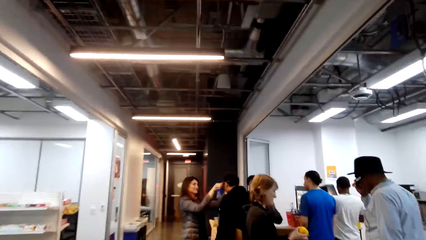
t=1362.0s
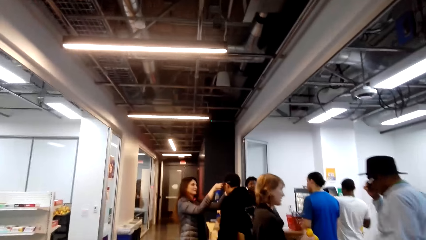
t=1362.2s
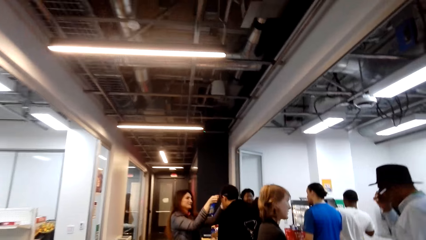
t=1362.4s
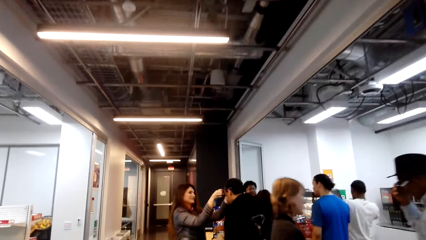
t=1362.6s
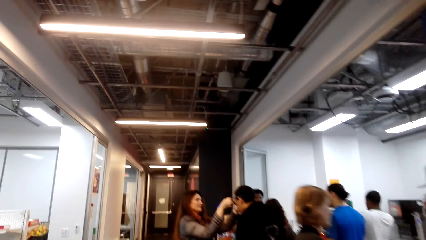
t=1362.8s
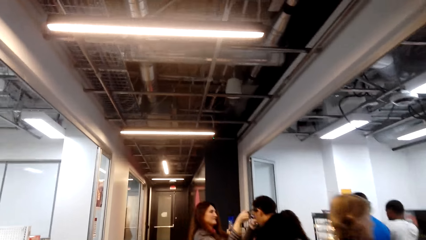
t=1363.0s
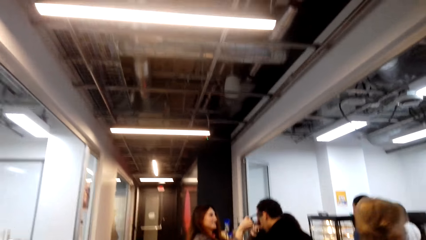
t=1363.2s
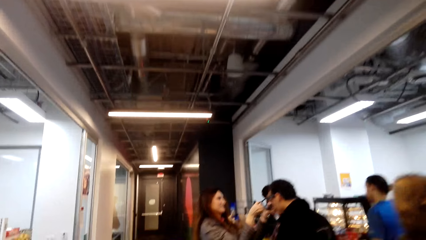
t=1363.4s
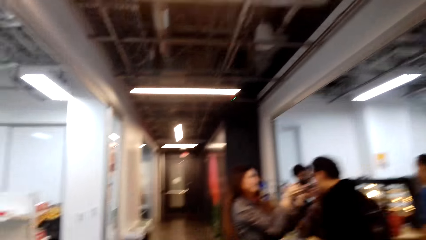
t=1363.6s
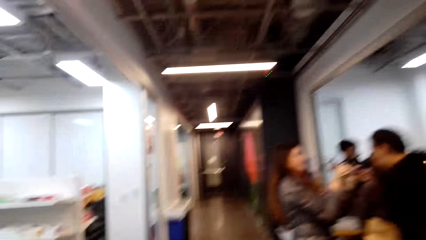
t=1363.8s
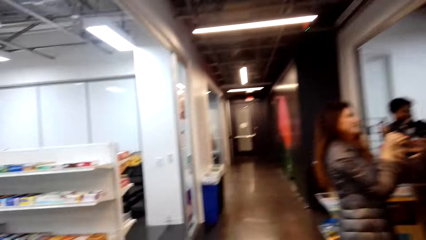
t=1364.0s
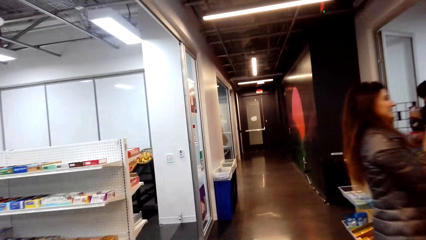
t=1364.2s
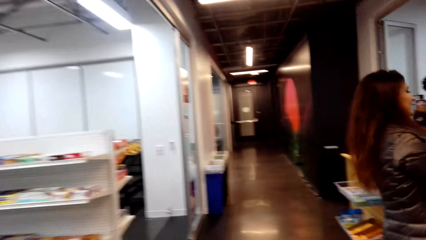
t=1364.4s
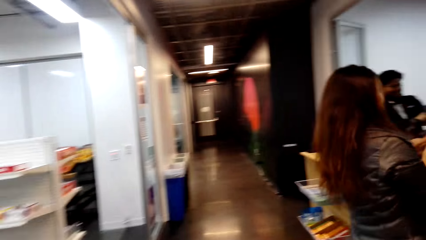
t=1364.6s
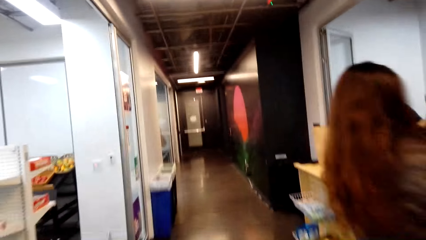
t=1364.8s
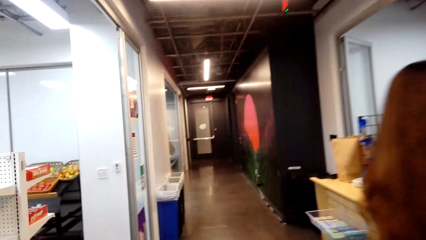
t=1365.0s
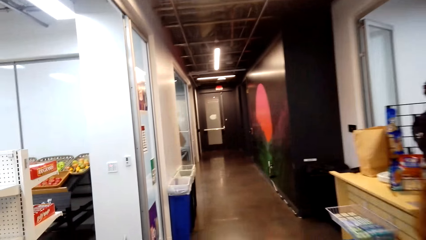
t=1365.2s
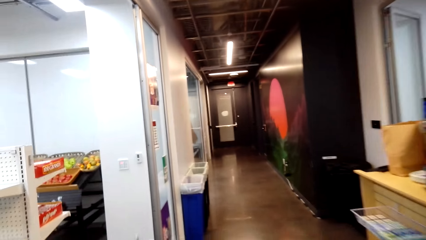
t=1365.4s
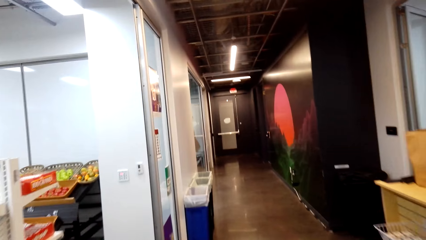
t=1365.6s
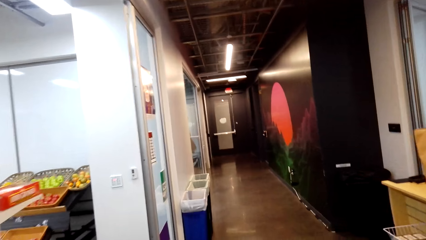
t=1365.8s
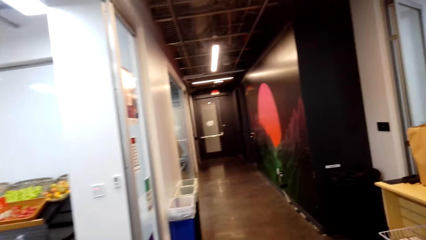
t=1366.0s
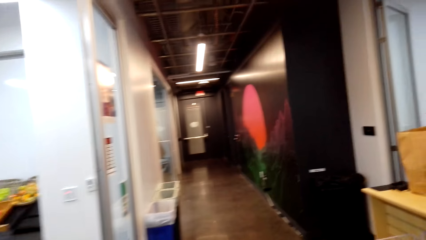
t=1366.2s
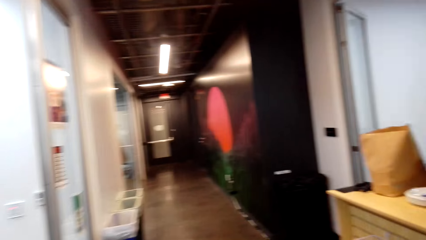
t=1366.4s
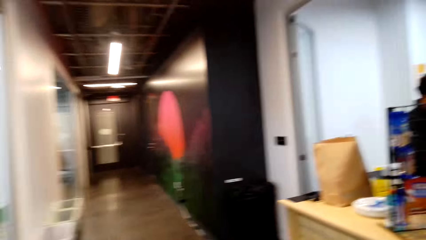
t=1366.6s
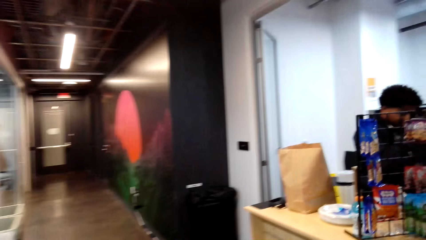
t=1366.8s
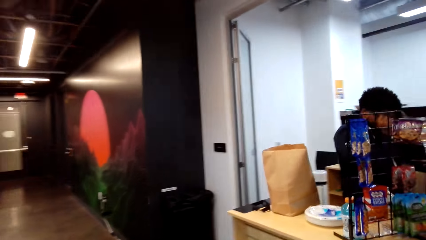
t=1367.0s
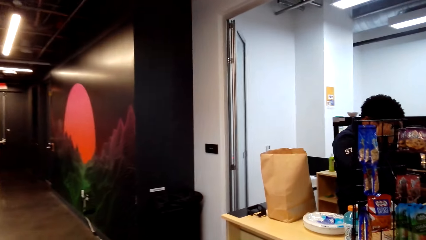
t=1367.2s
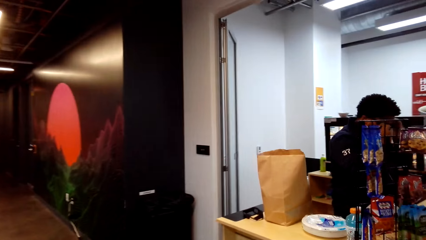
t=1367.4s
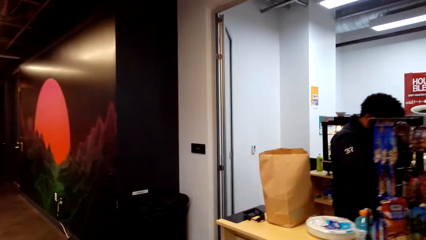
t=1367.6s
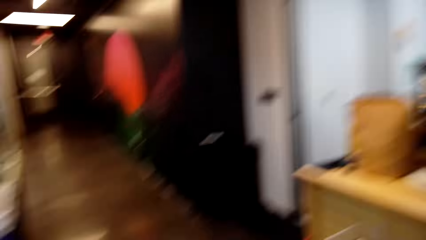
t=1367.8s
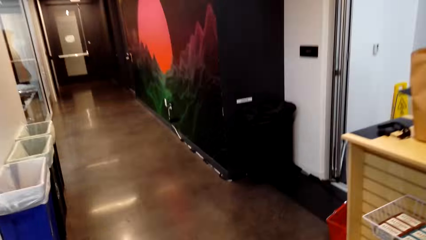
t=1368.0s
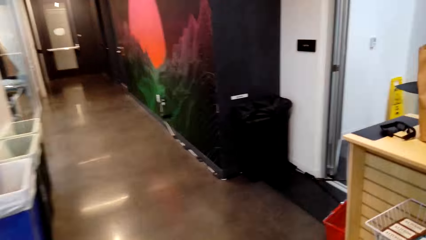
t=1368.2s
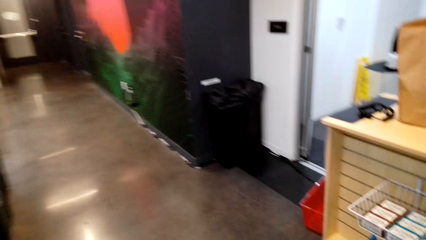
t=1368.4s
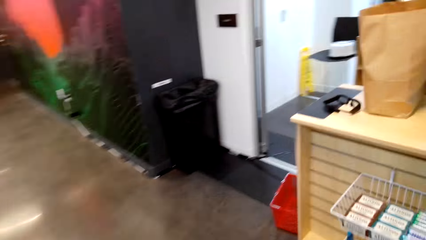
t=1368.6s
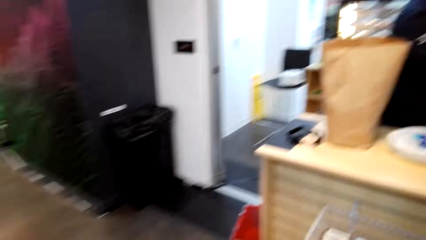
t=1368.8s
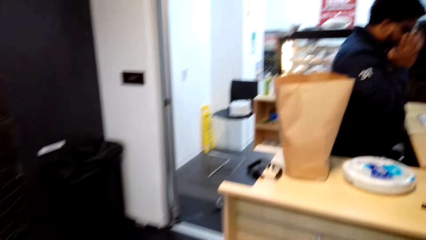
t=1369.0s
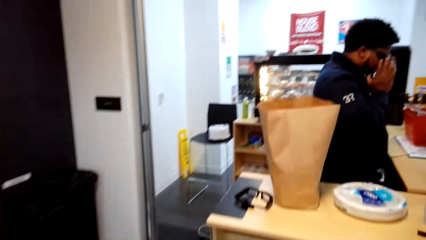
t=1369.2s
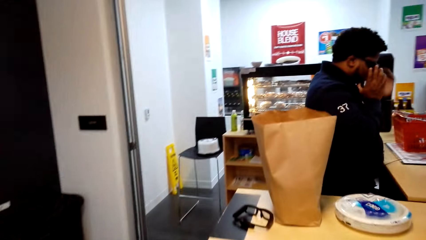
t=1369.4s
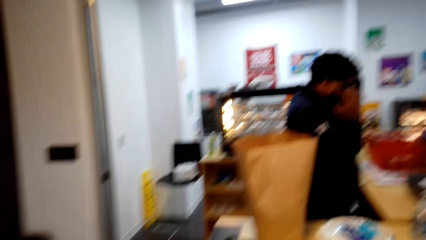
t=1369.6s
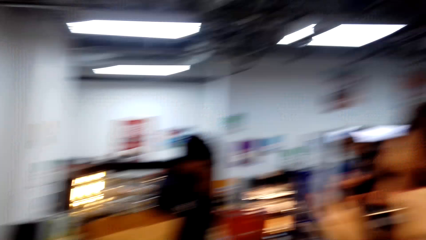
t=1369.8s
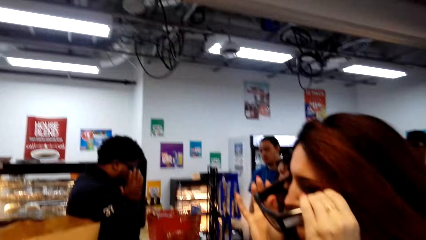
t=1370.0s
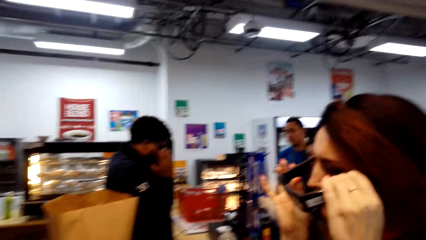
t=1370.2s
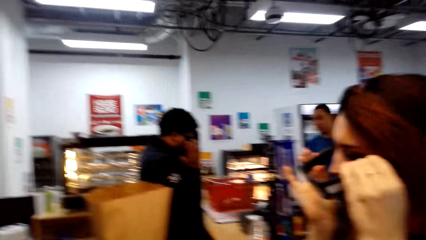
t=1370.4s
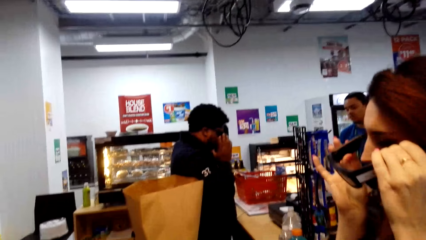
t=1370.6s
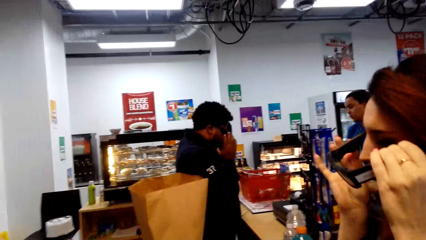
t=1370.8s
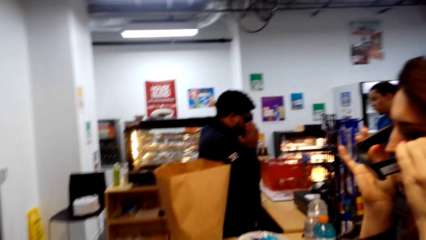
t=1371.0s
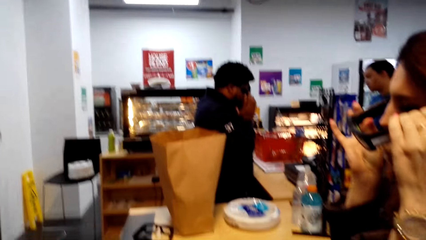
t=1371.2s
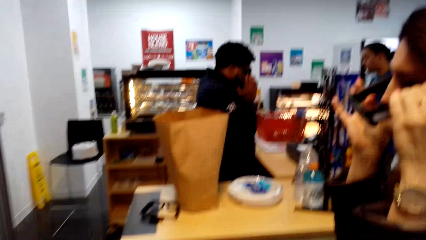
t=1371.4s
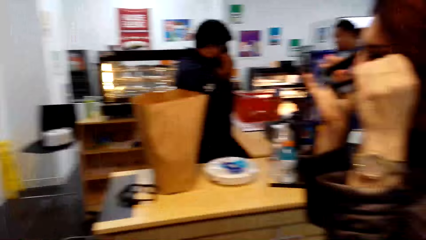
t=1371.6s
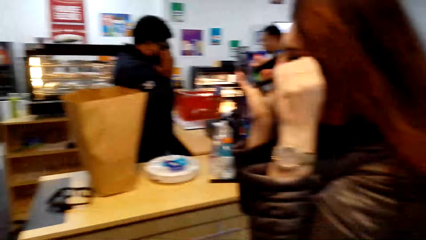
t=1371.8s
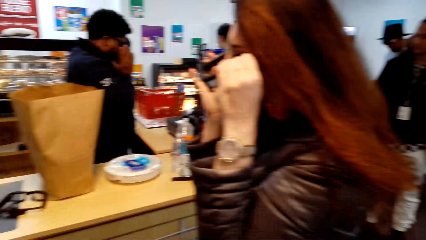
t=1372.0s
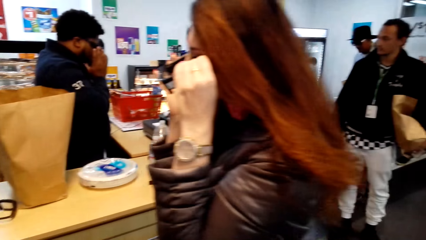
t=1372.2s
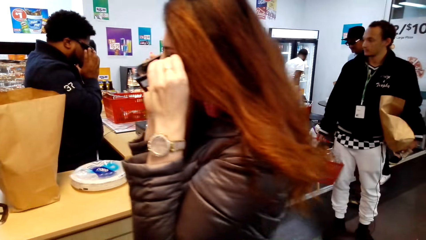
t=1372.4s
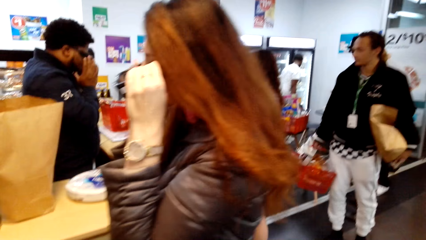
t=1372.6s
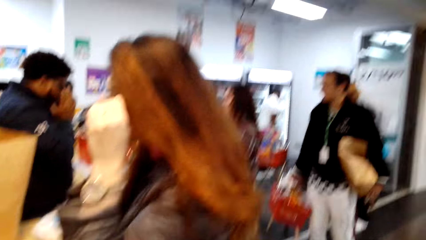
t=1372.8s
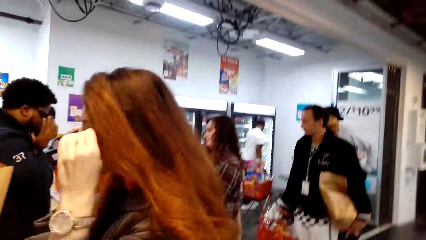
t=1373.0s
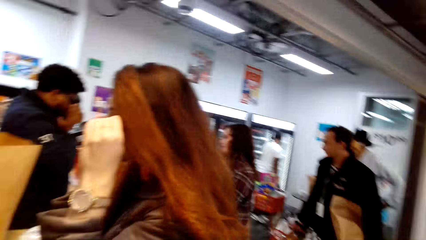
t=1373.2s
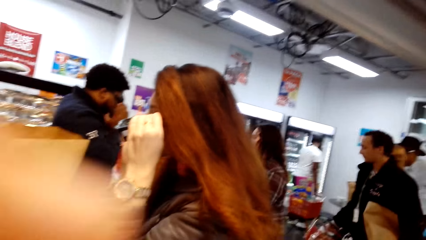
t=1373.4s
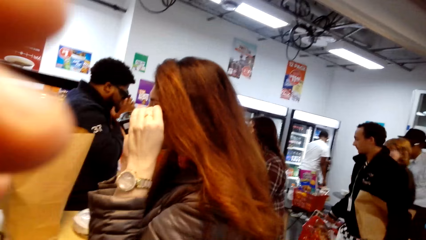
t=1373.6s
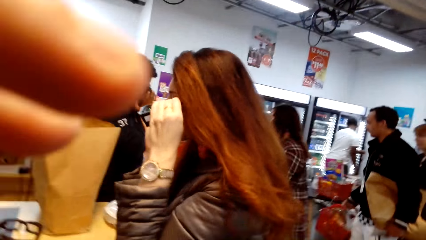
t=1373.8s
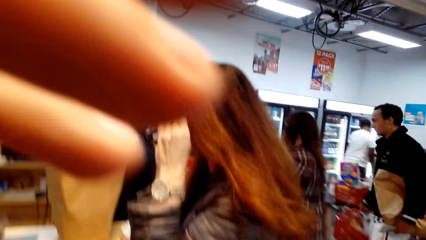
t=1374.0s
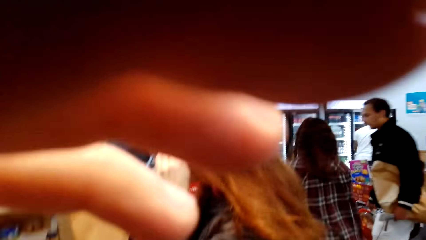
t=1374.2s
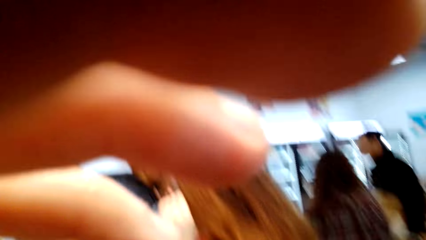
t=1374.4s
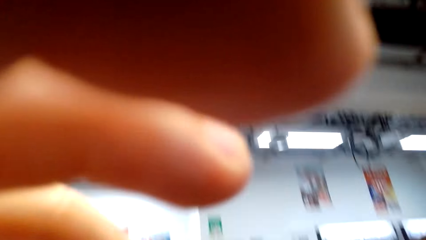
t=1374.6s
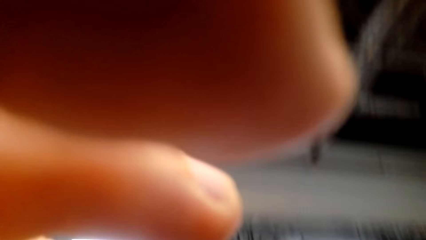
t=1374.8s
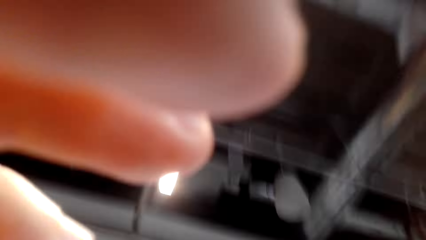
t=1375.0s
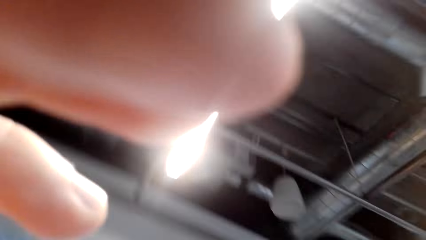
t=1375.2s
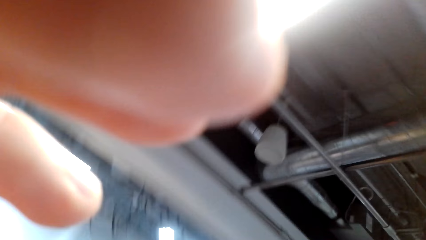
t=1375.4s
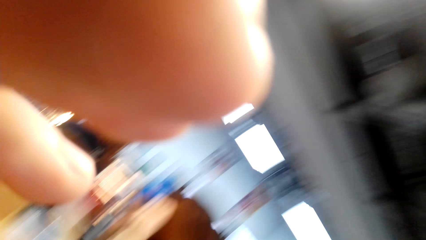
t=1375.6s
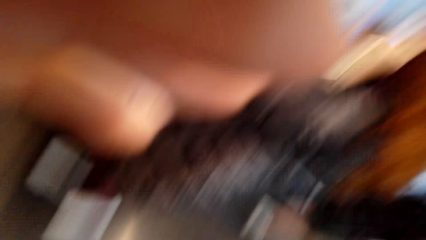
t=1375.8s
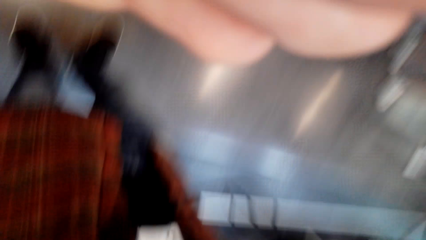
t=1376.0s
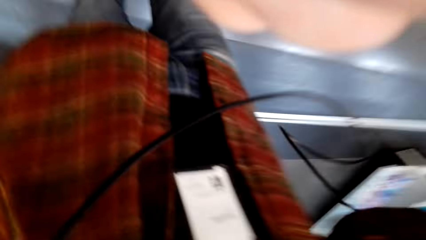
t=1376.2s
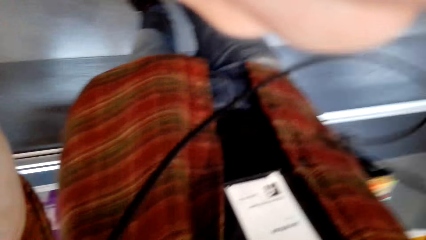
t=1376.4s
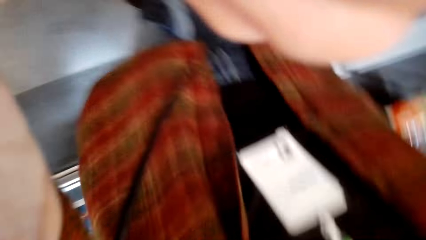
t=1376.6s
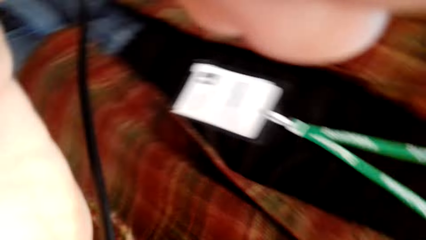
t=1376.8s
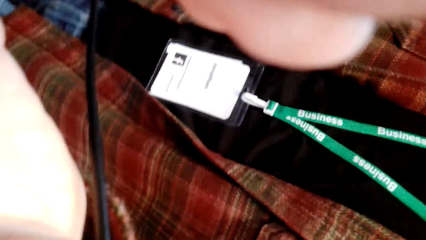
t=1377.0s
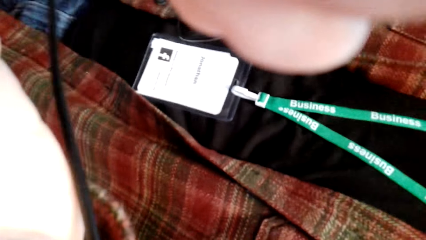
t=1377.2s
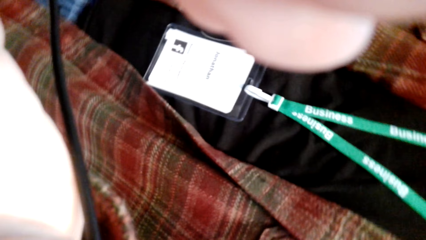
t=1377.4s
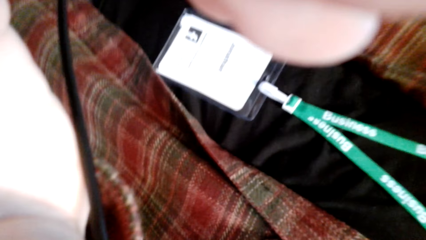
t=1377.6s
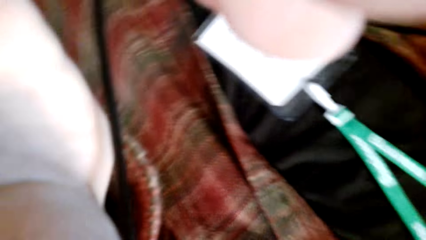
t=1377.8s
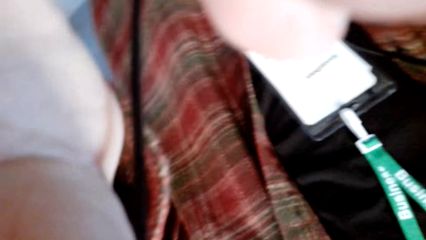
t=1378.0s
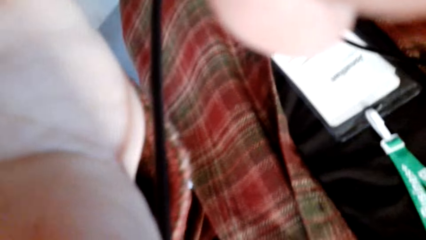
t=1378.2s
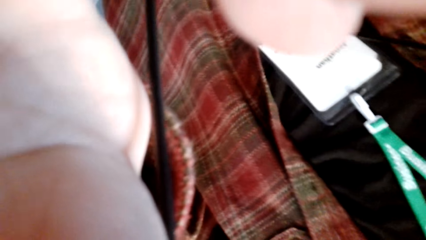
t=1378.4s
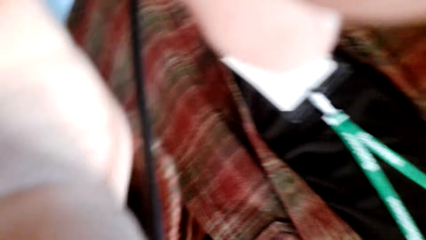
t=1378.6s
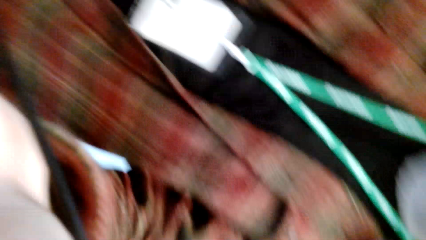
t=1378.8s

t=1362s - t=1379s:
The camera wearer walks around the supermarket. She looks around the supermarket. She stands near the cashier. She touches the camera and raises her left hand.
